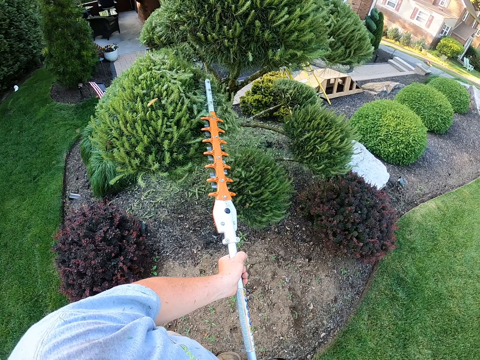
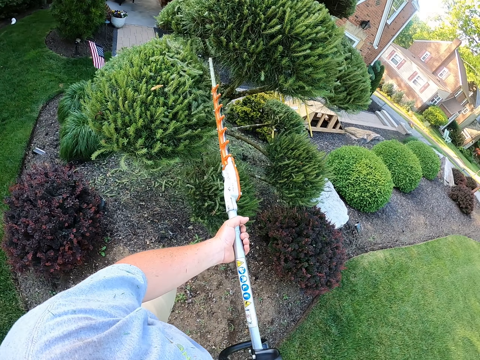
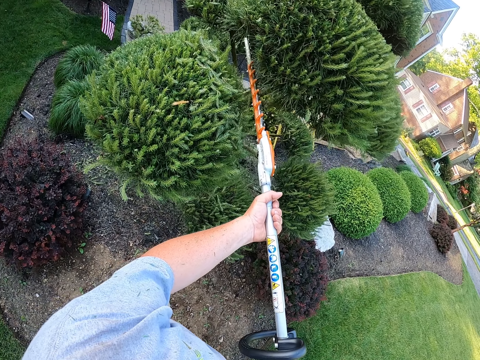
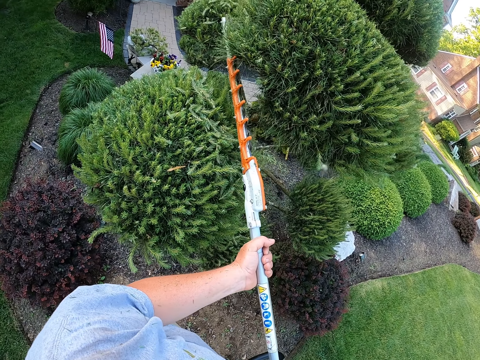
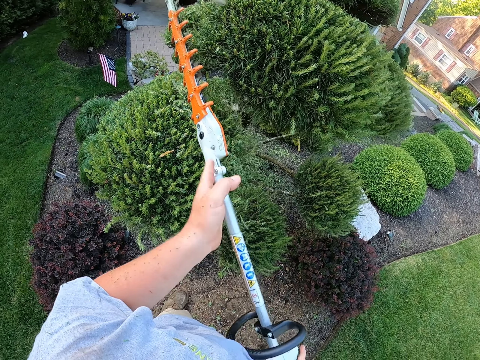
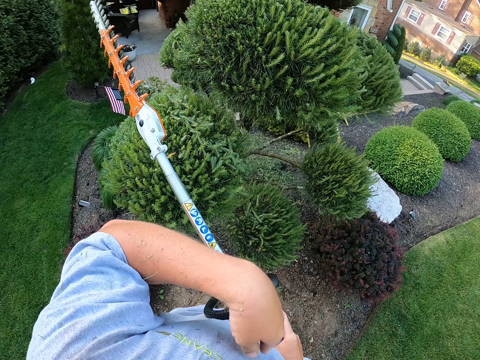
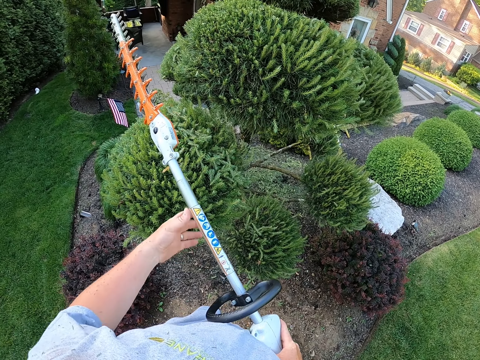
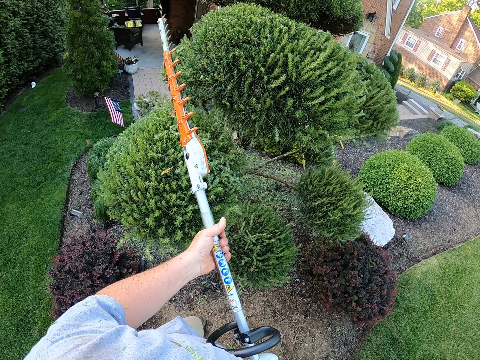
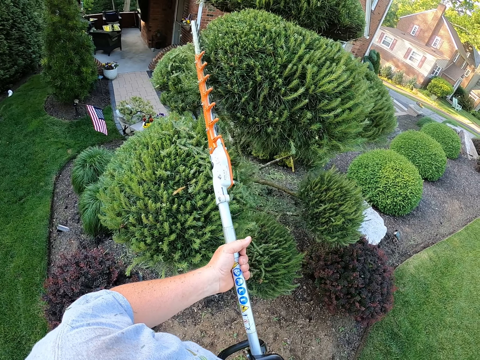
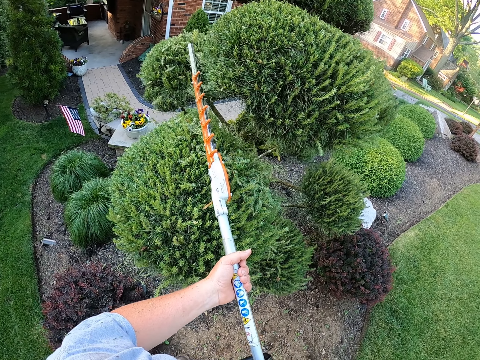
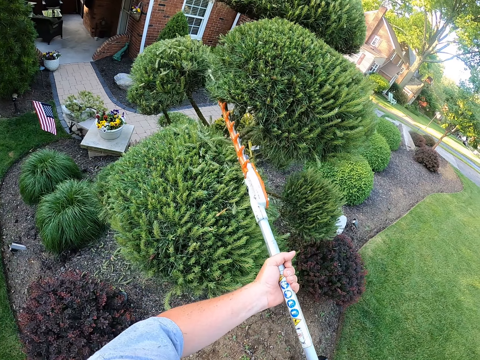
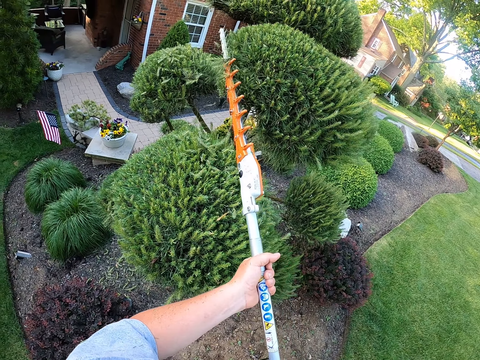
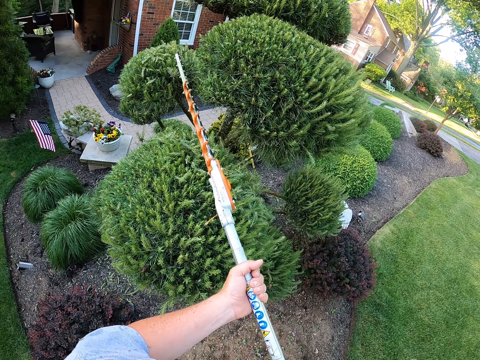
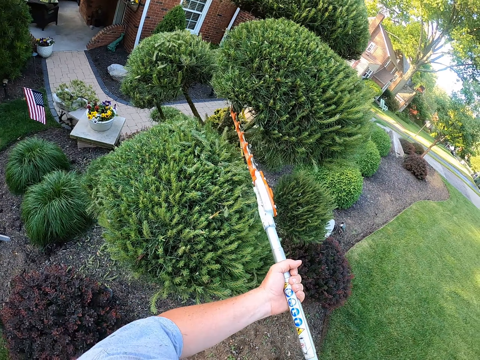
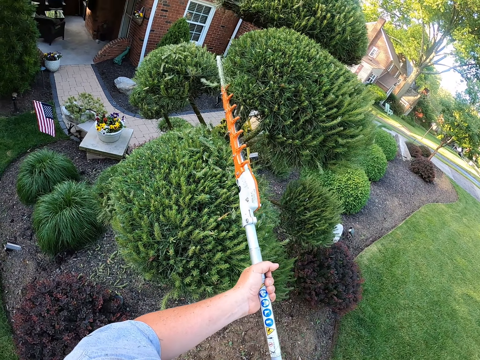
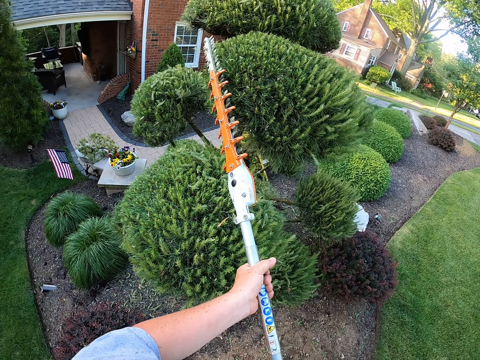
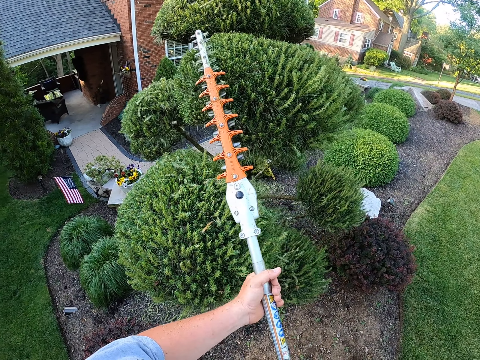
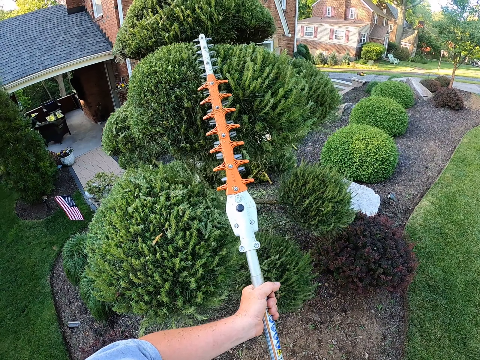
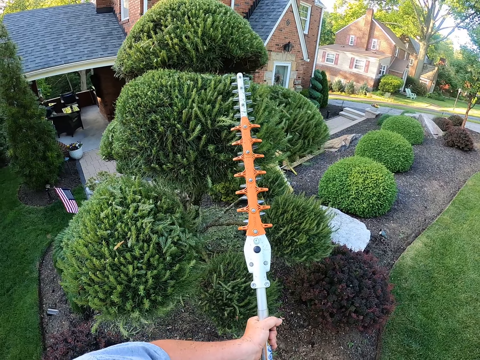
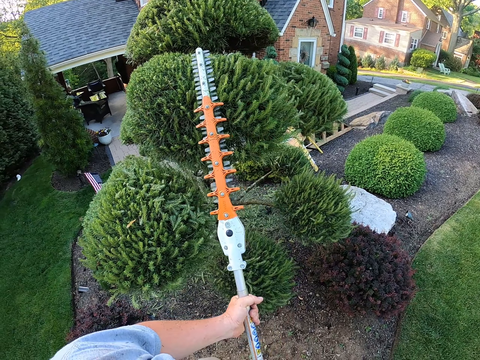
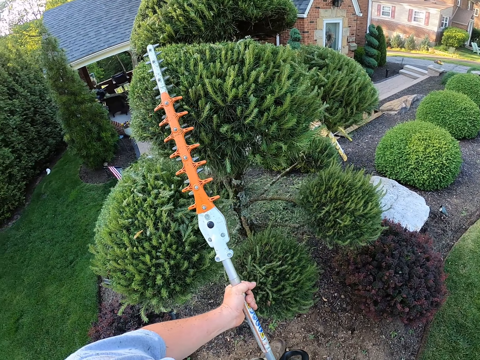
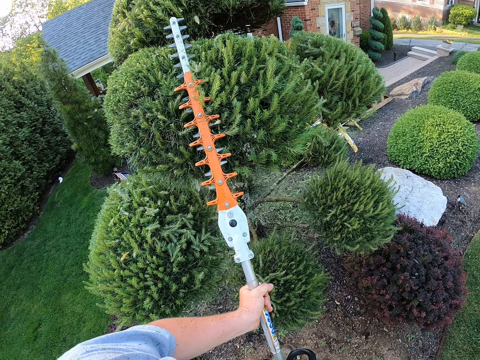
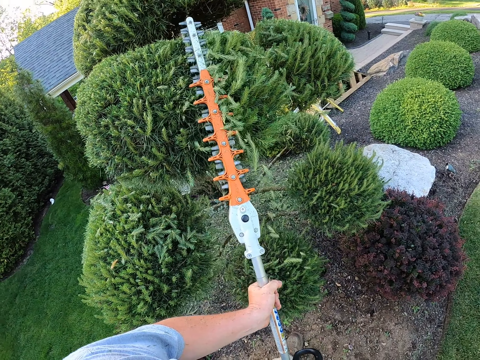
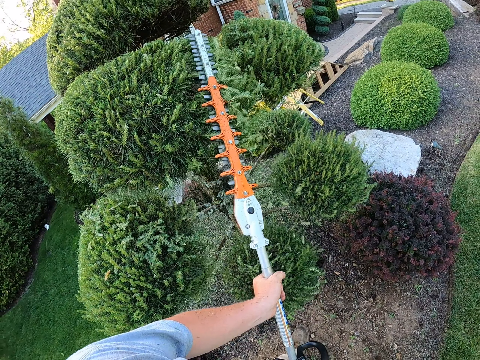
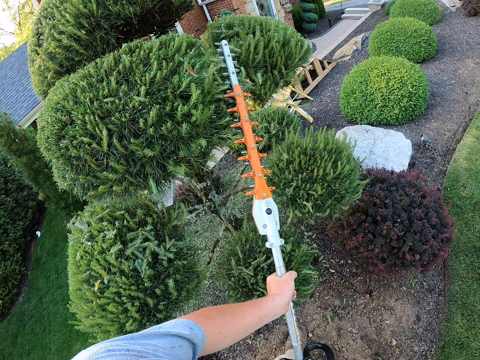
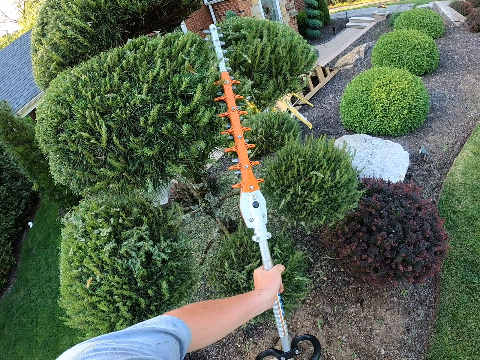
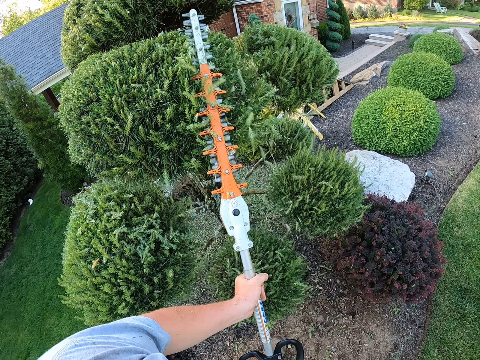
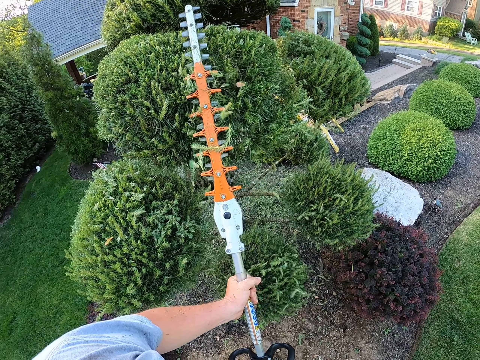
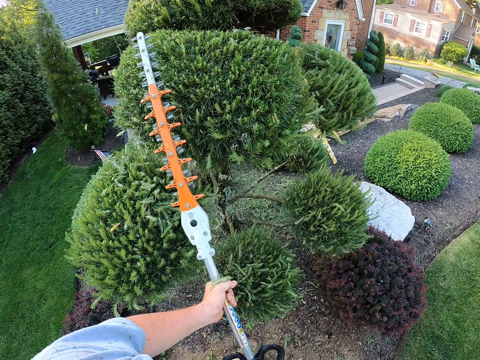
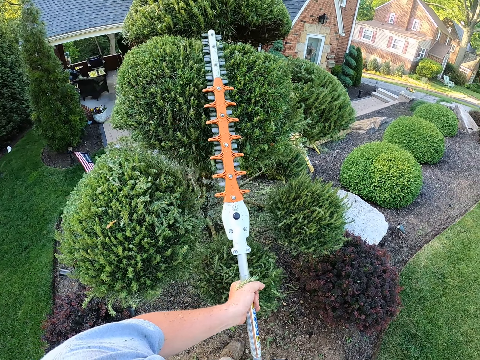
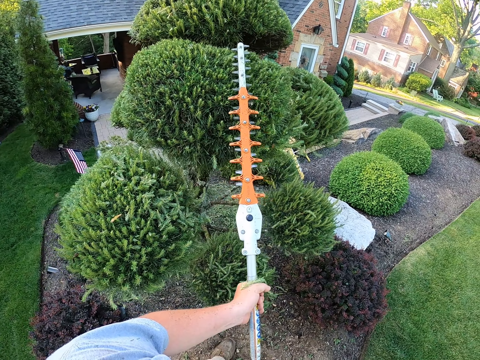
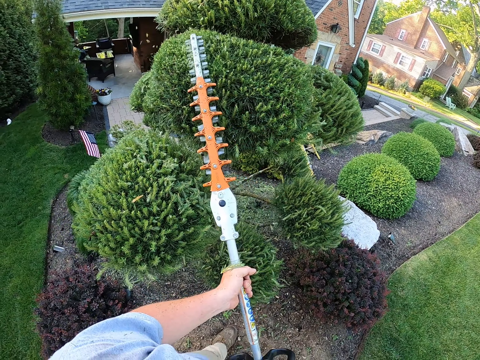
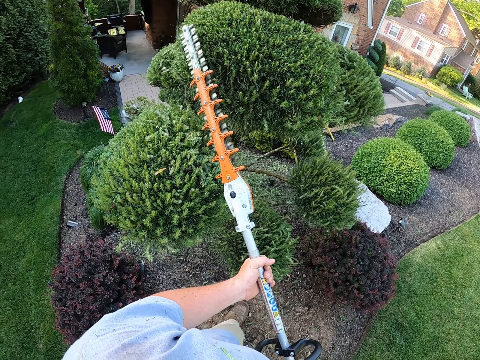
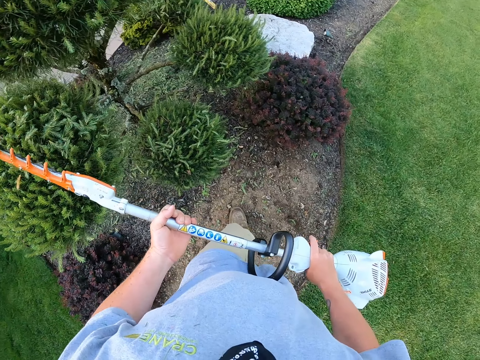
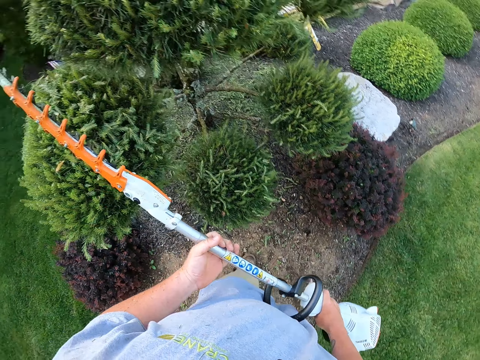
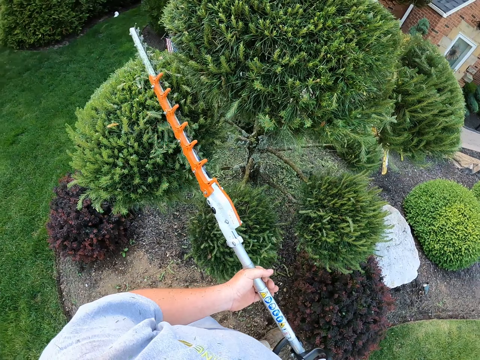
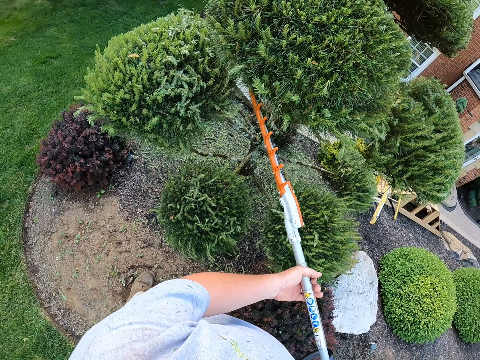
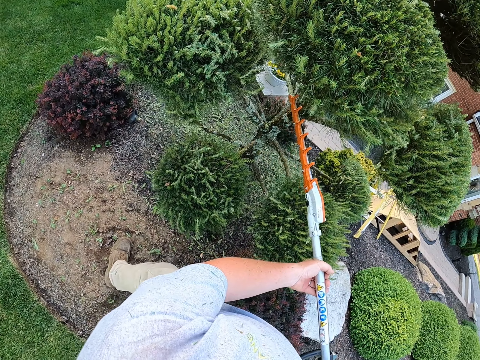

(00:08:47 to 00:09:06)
The camera wearer points to something. They hit something with the left hand. They hold a pole pruner with both hands. They prune home trees with the pole pruner. They trim the garden with the trimmer.

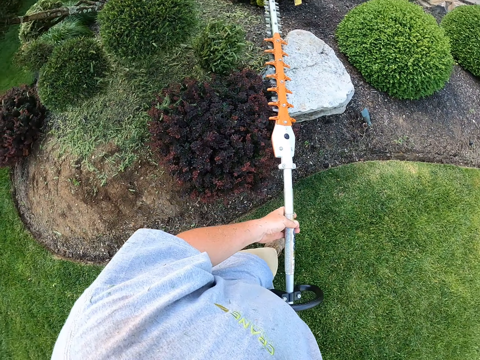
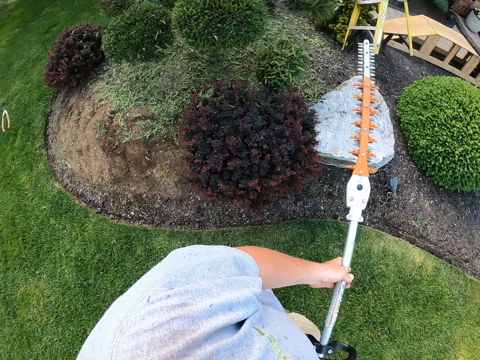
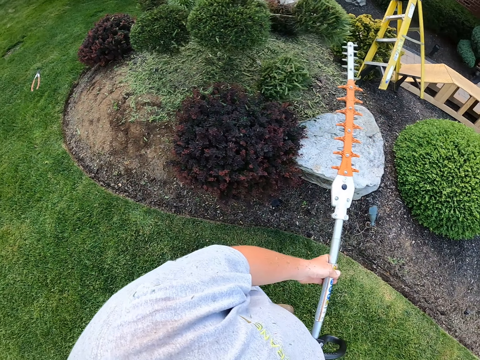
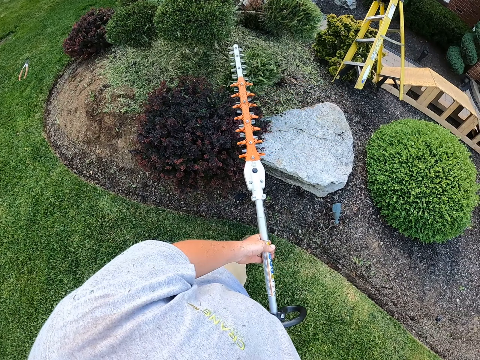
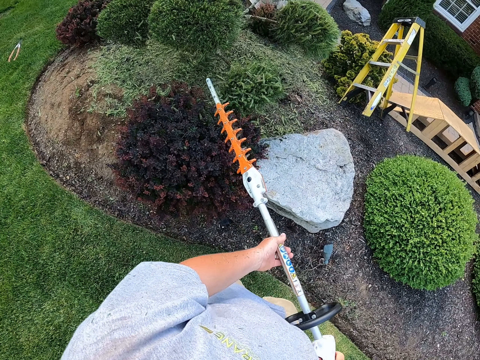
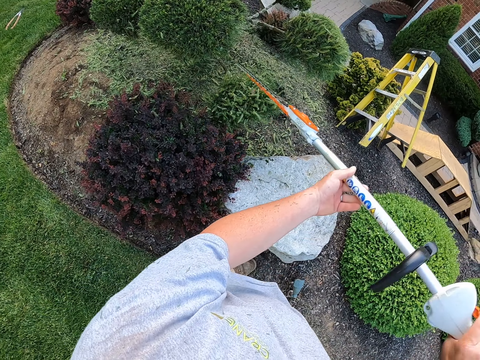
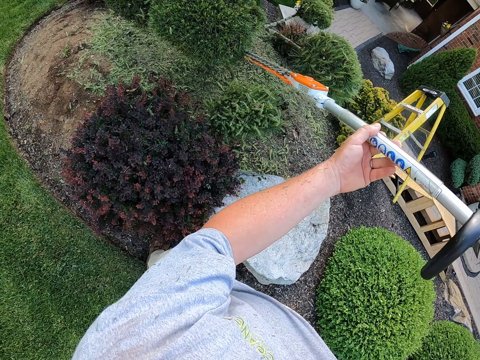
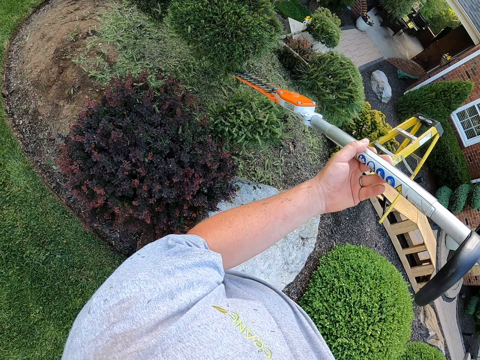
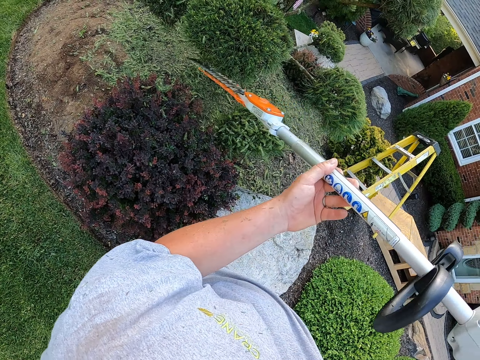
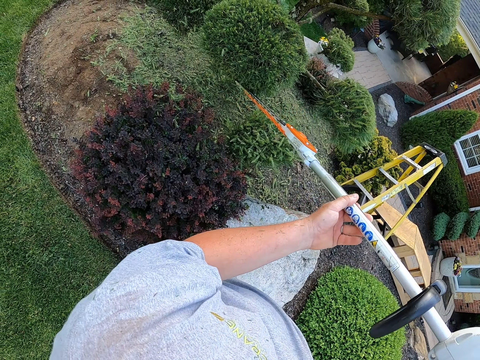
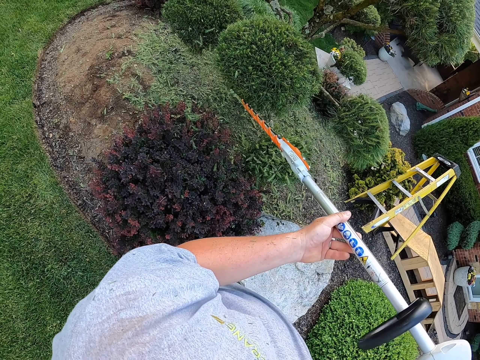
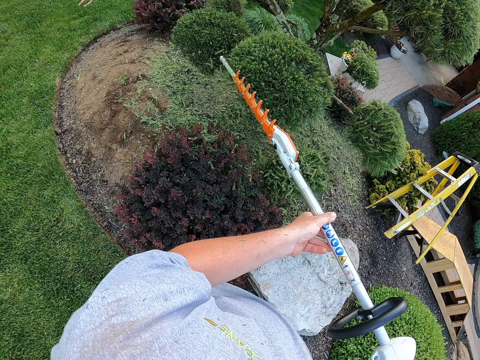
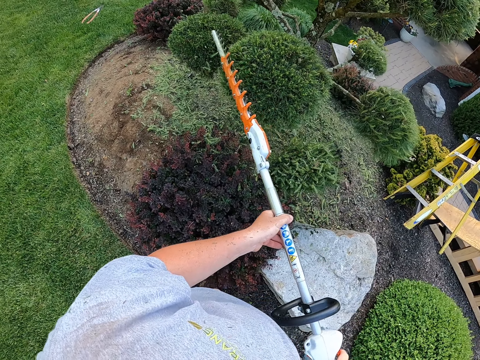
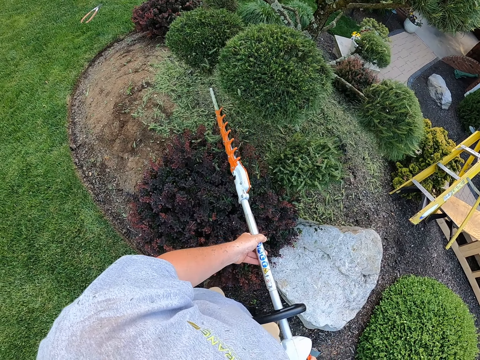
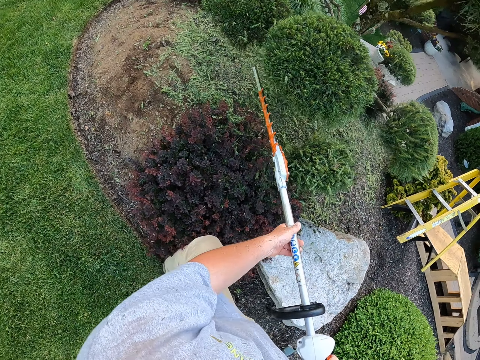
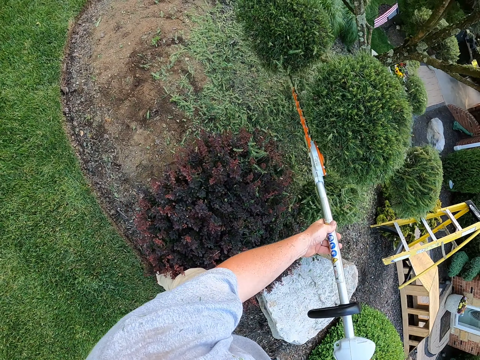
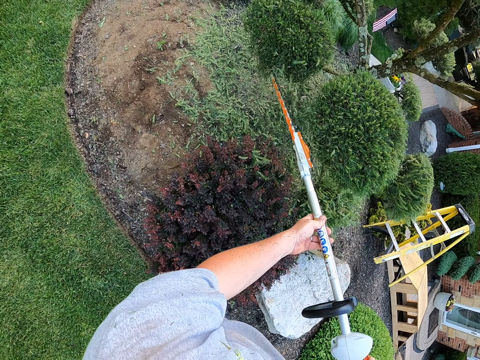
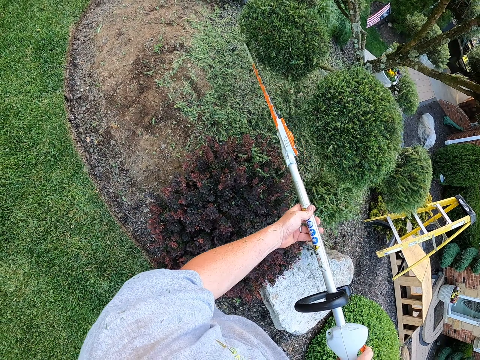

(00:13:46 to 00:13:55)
The camera wearer carries the hedge trimmer with both hands. They trim the flower with the hedge trimmer.
